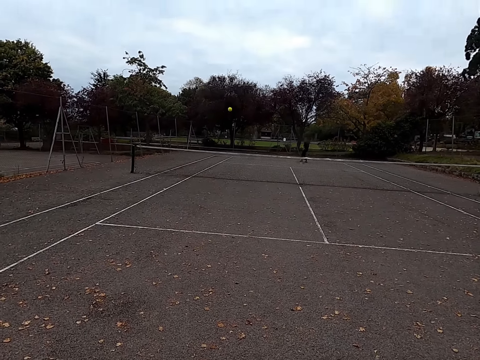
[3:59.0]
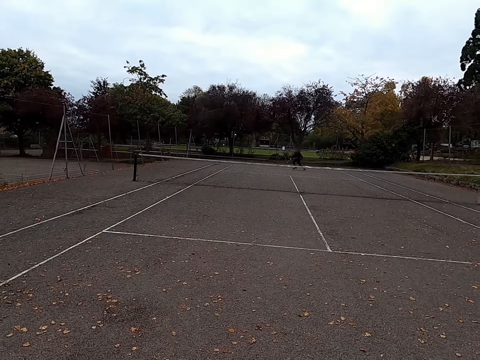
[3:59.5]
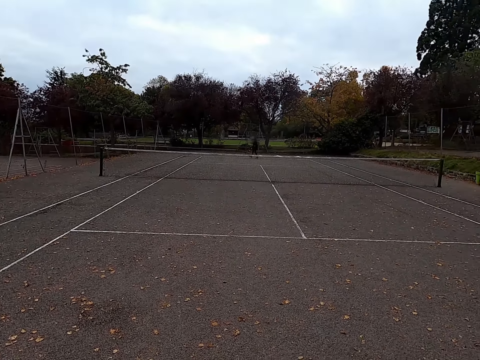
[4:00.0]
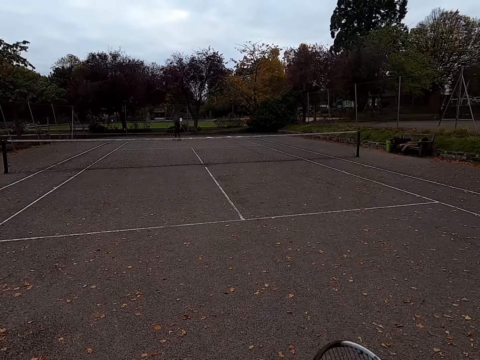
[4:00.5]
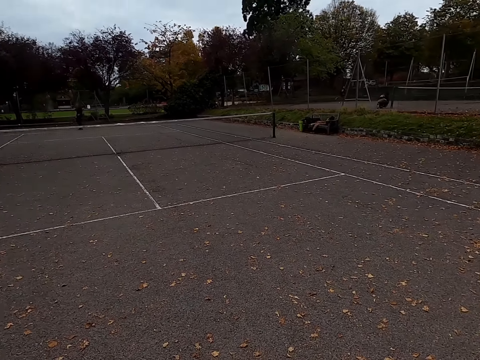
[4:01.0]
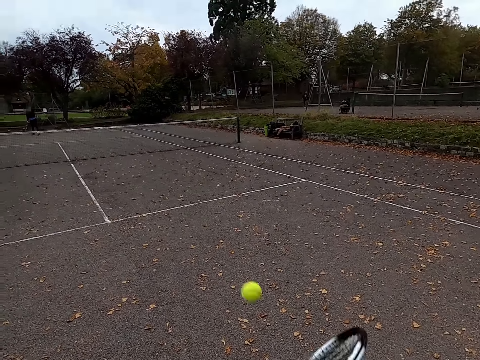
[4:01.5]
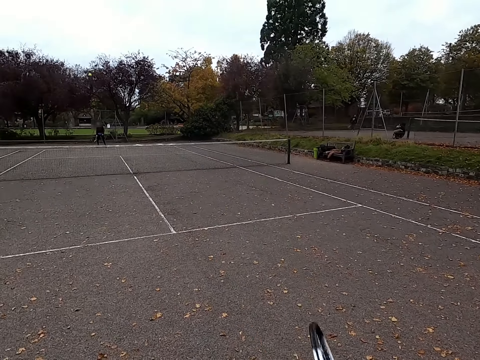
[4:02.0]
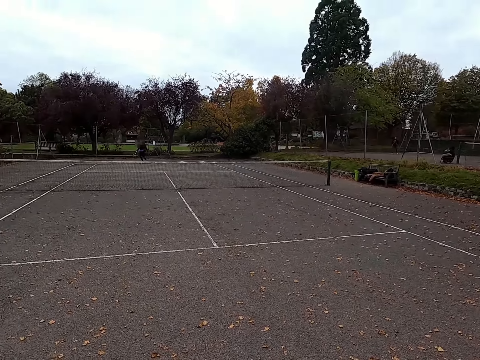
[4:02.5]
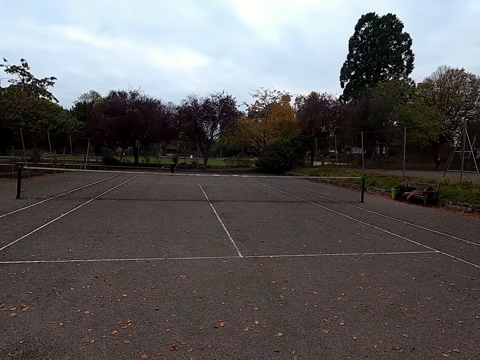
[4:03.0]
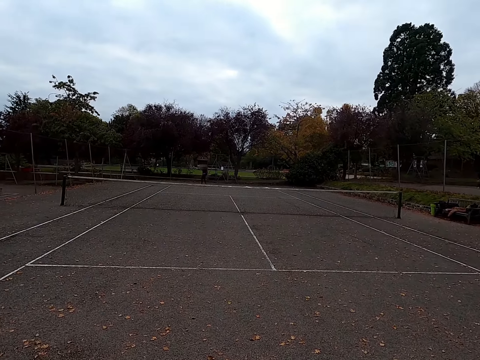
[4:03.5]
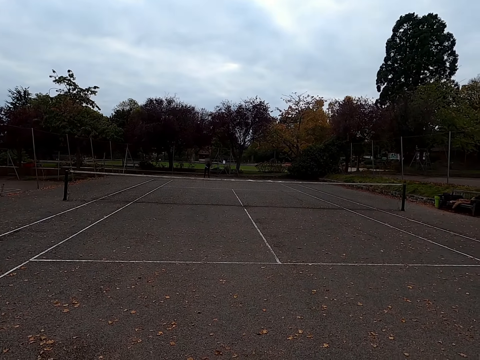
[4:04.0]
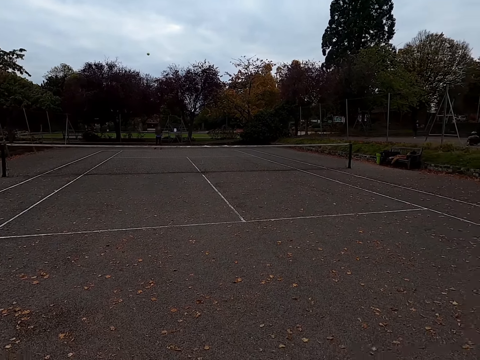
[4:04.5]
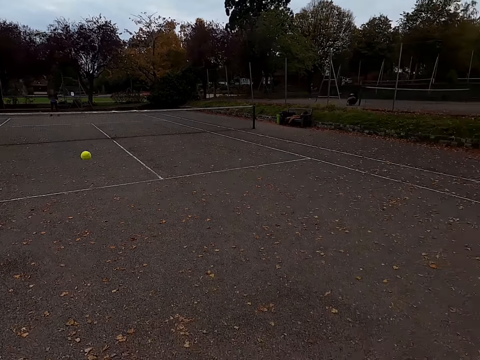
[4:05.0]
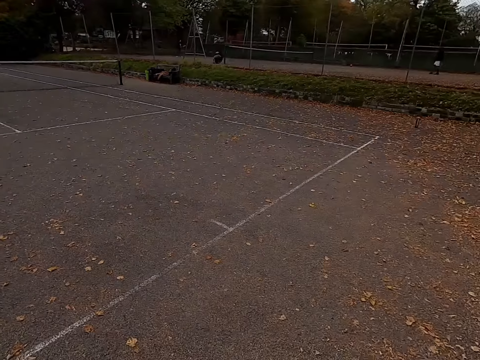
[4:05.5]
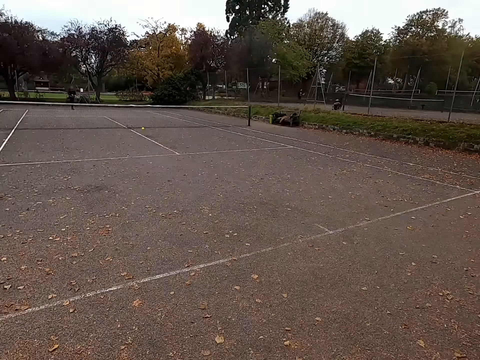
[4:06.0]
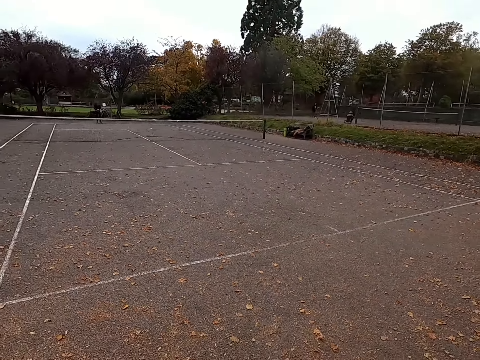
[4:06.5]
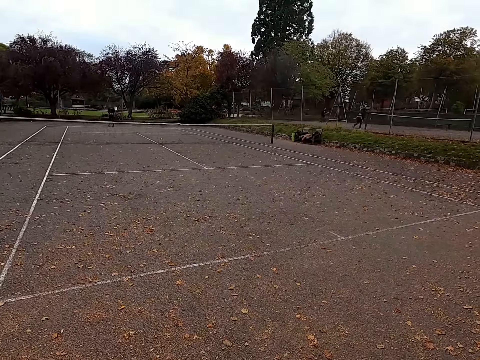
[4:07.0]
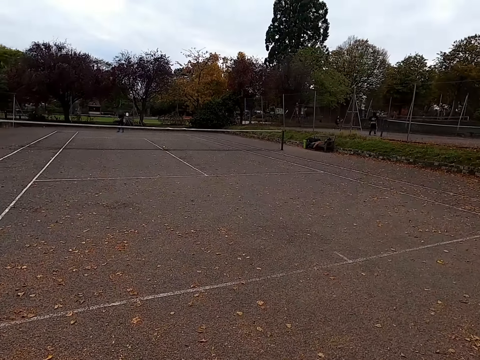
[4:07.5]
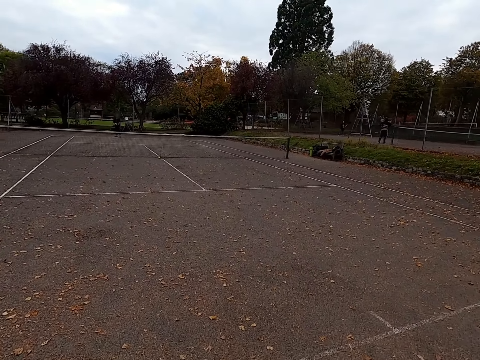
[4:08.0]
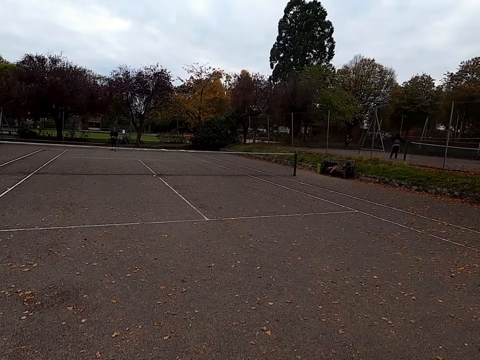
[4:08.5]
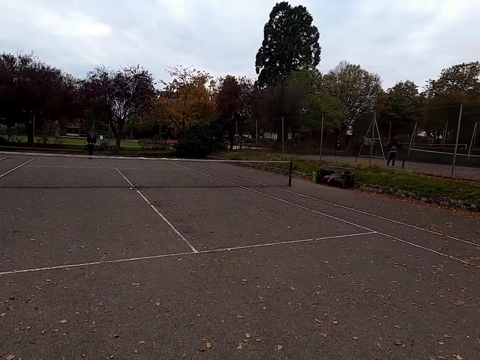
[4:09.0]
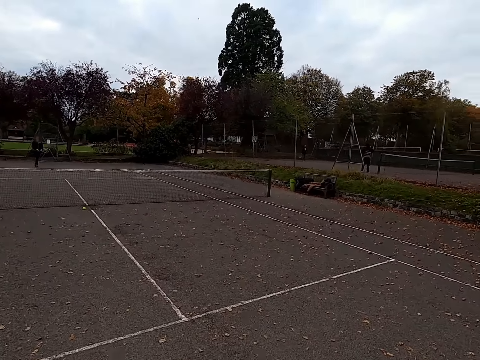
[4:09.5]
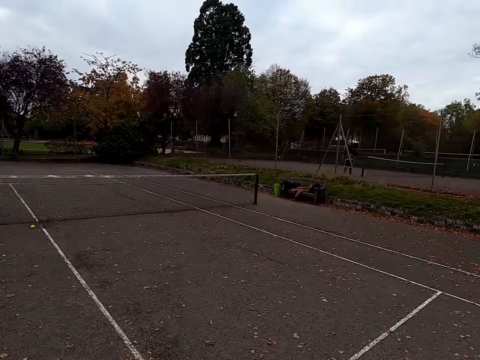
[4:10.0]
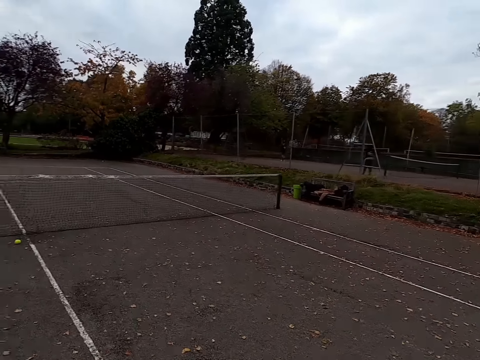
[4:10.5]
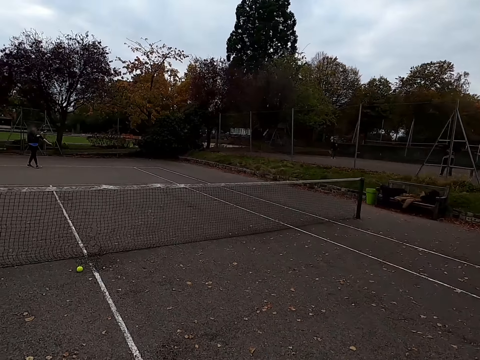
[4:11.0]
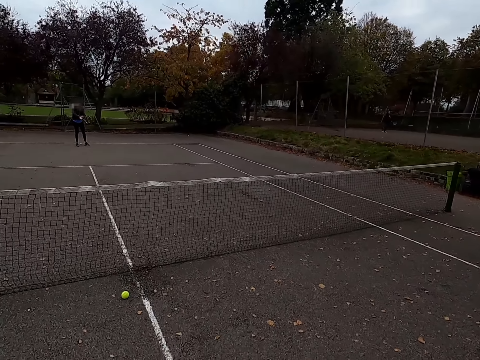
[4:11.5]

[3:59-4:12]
The camera wearer kicks the tennis ball. A man walks around the tennis court. The camera wearer kicks the tennis ball. The man walks around the tennis court. The camera wearer kicks the tennis ball and walks around the tennis court.

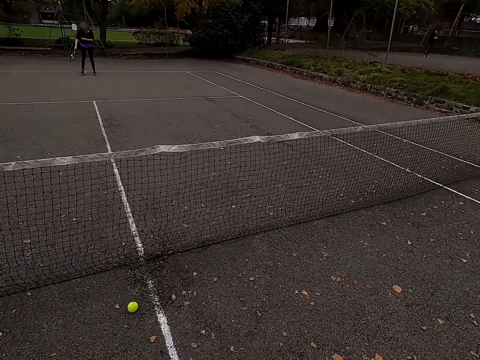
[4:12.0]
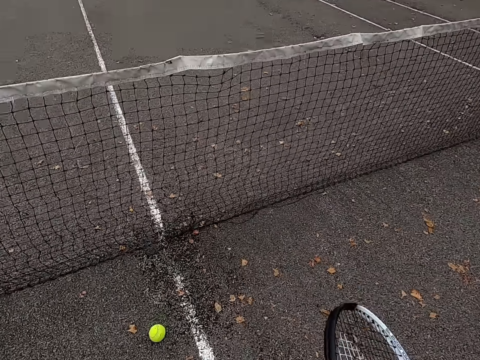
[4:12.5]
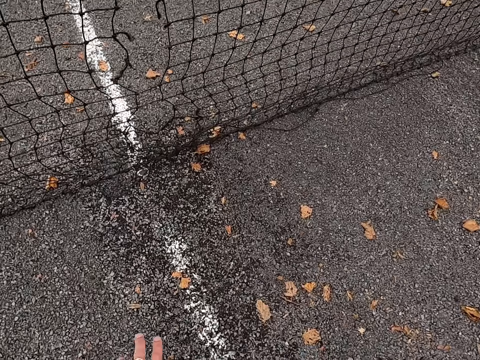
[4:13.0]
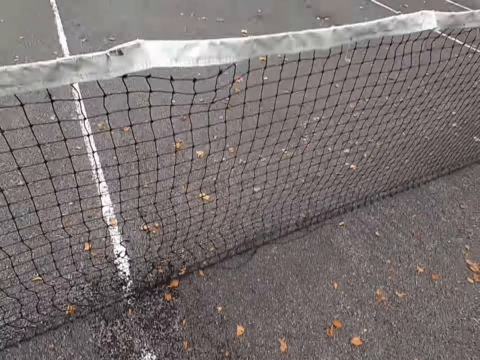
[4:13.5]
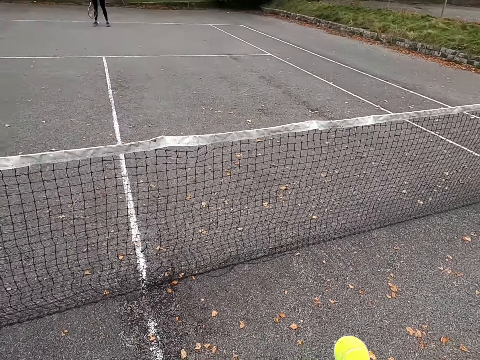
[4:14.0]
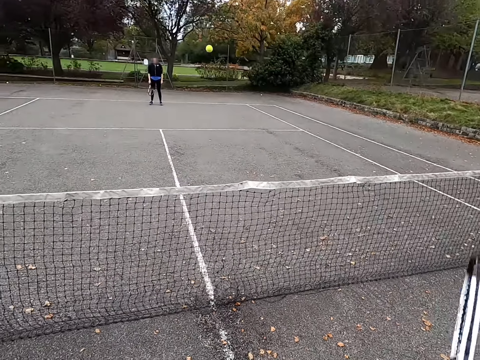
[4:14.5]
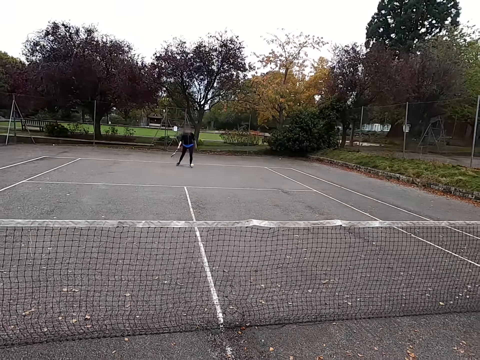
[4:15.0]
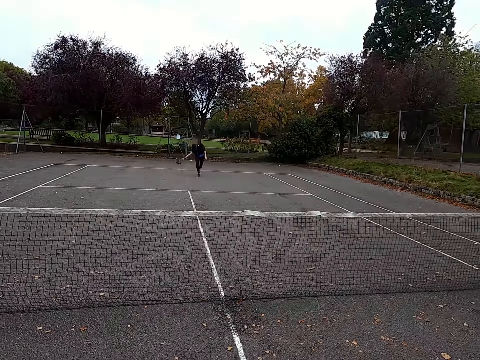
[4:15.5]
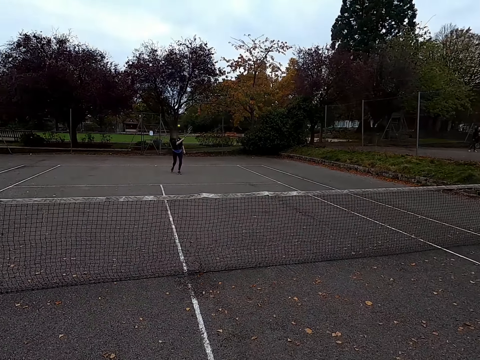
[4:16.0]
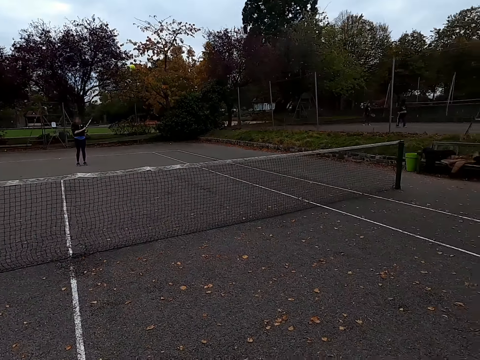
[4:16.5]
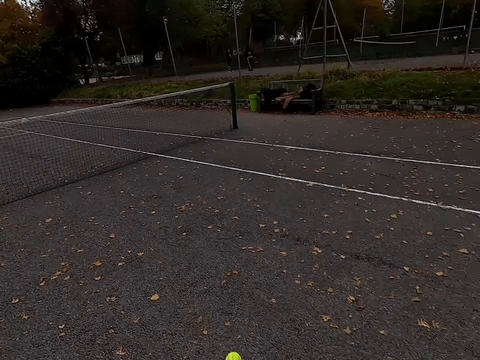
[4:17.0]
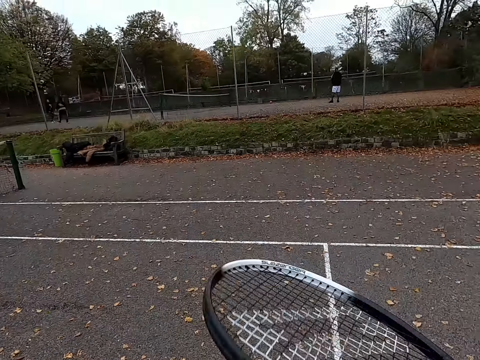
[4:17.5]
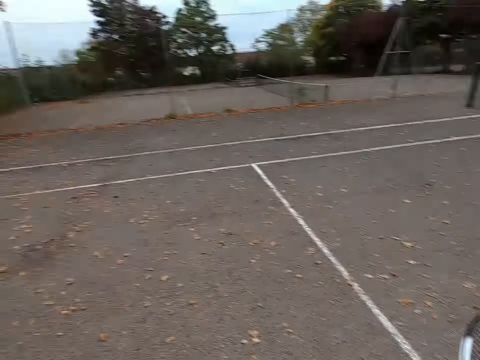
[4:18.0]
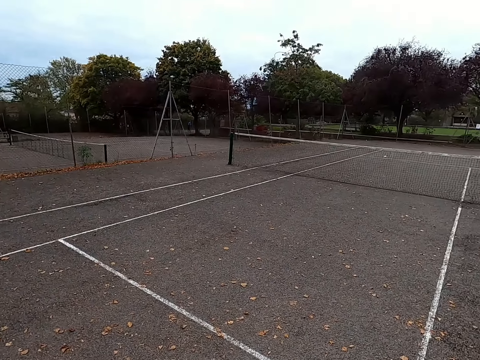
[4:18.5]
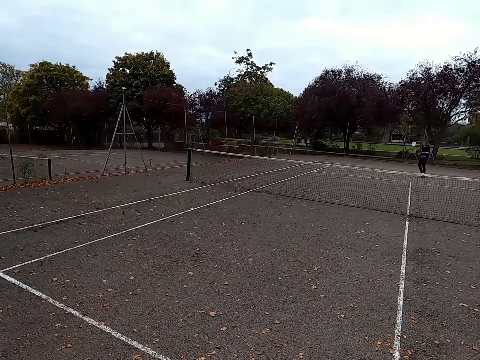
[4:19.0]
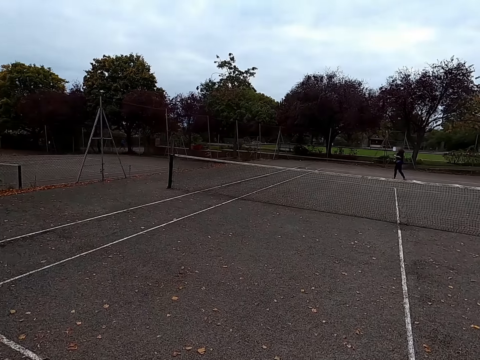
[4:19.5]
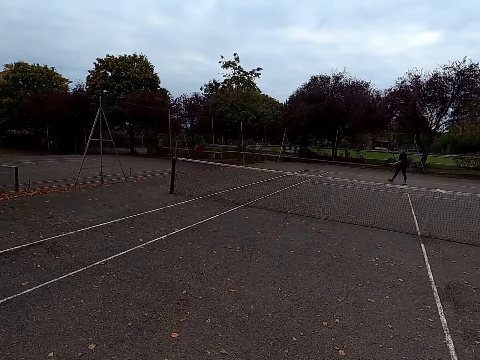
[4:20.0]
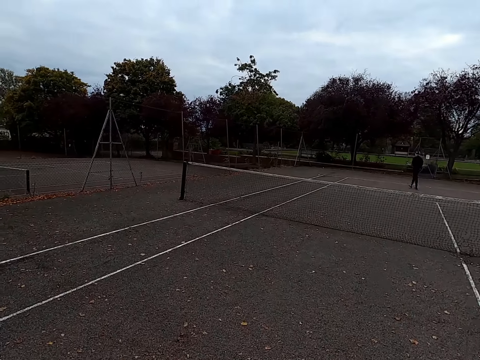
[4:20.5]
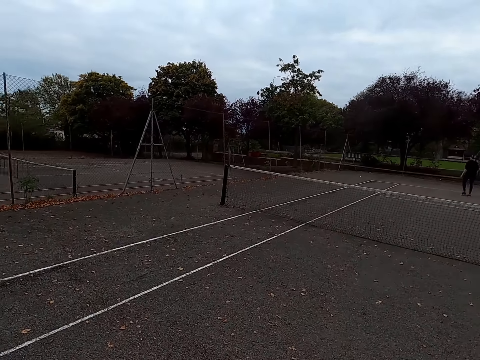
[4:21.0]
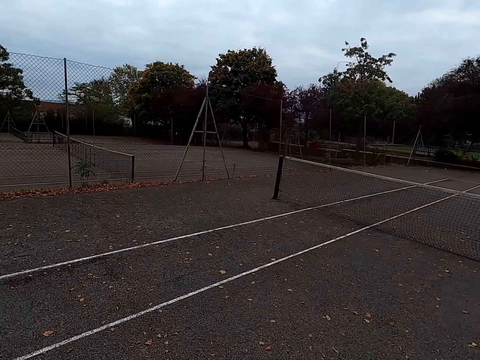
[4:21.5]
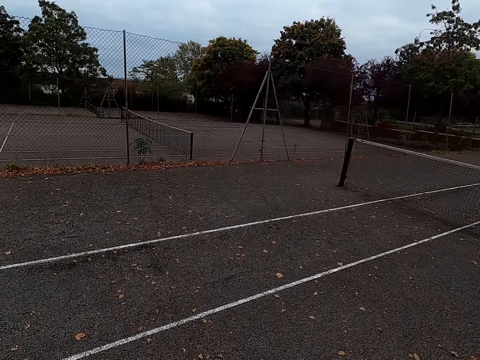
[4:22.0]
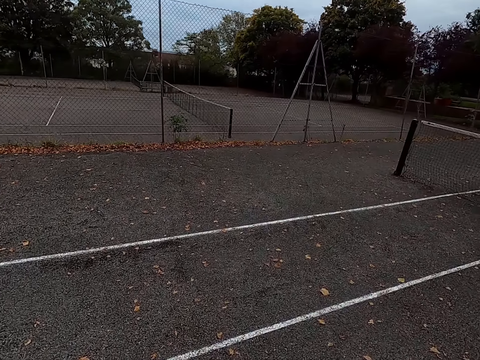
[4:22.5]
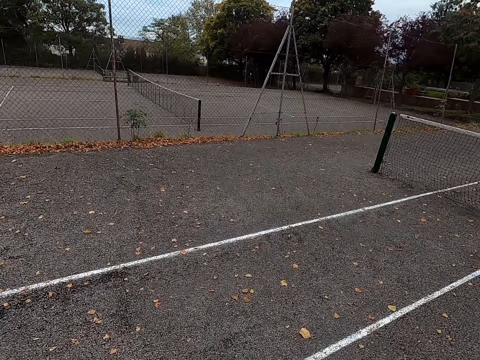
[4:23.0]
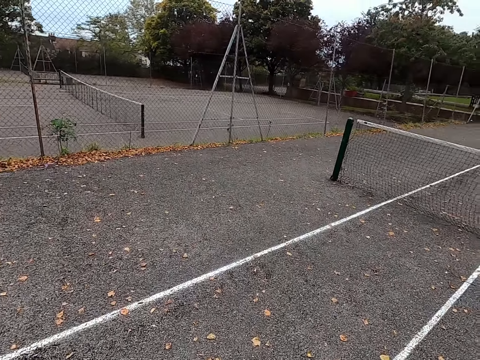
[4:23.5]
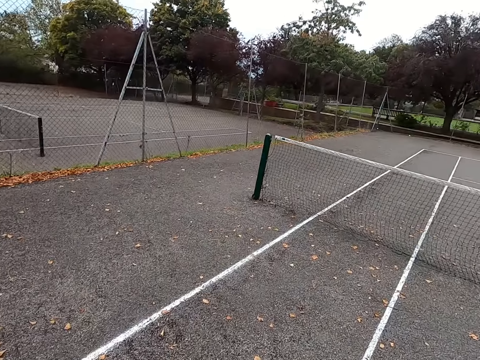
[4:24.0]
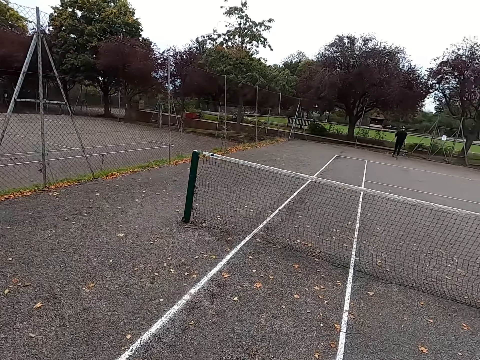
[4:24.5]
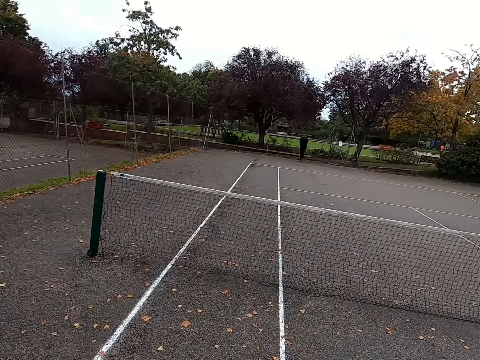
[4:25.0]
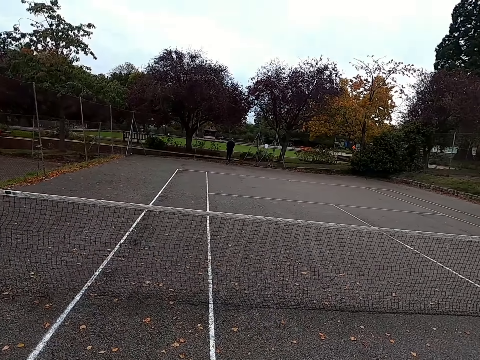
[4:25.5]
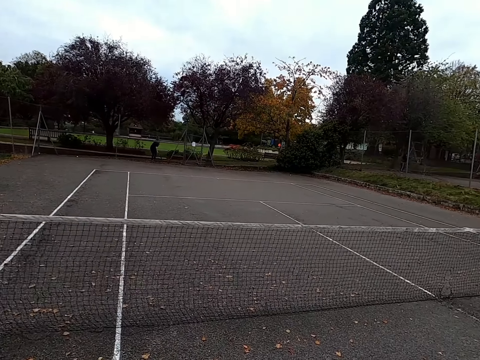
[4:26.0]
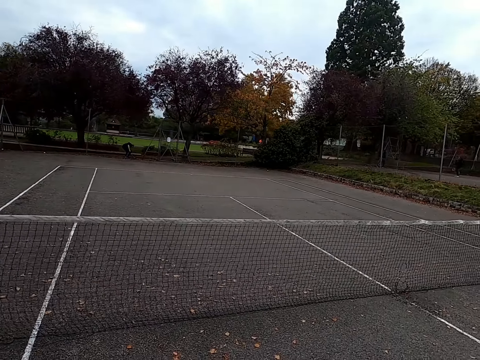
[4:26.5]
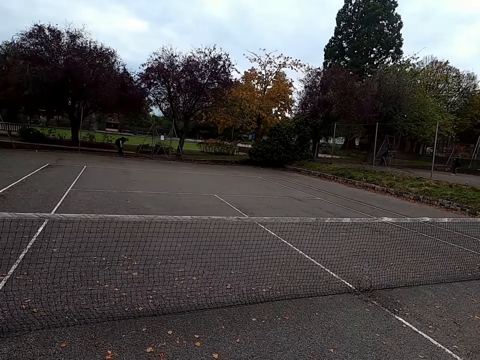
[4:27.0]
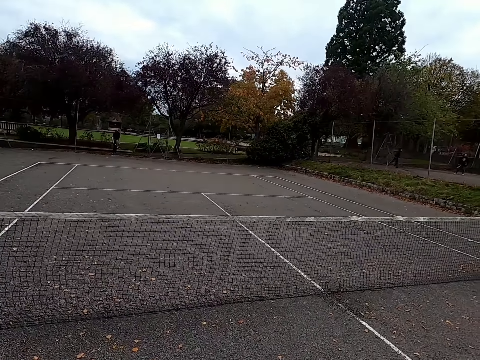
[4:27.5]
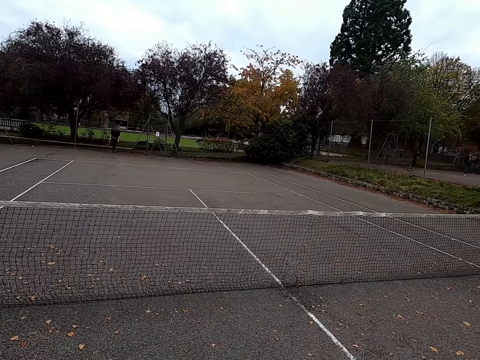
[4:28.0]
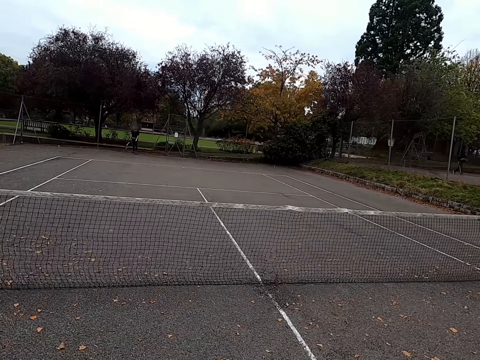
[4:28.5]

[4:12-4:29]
The camera wearer picks up the tennis ball. They kick the tennis ball. They play lawn tennis with a man. The man kicks the tennis ball. The camera wearer walks around the tennis court. The man walks around the tennis court.
